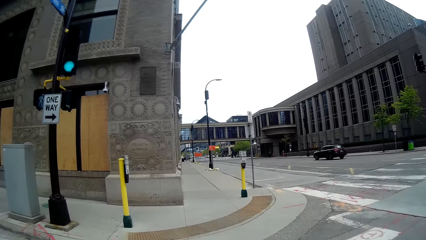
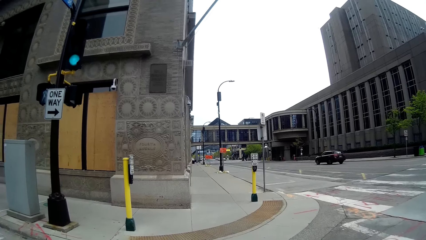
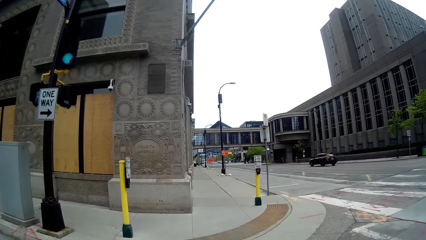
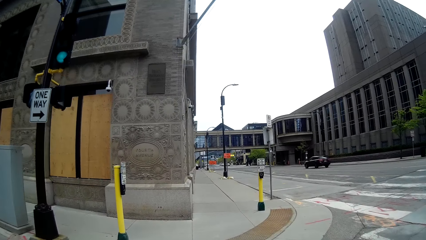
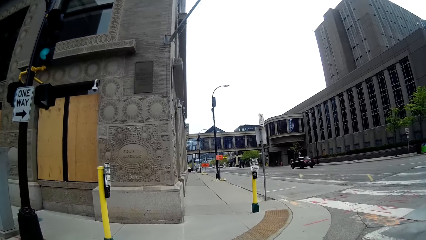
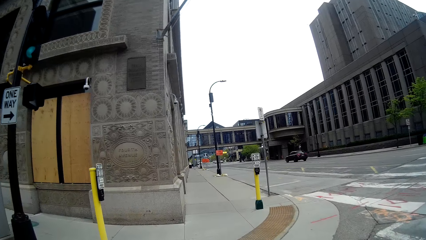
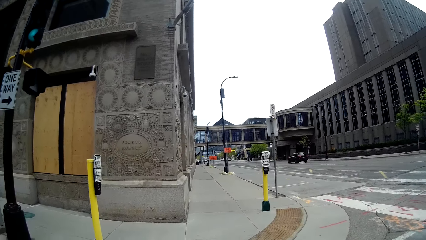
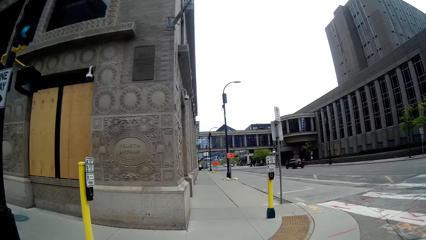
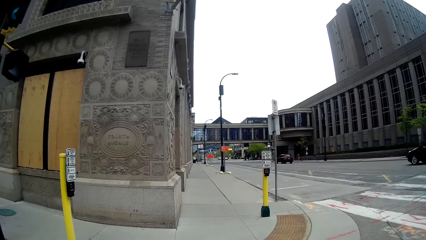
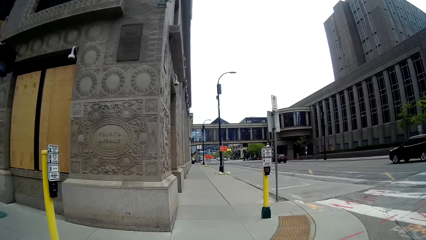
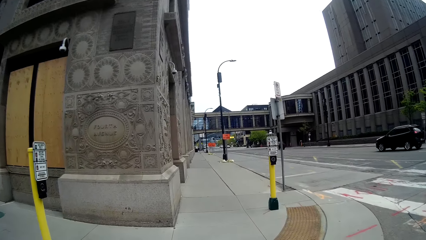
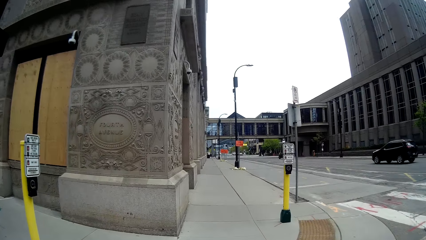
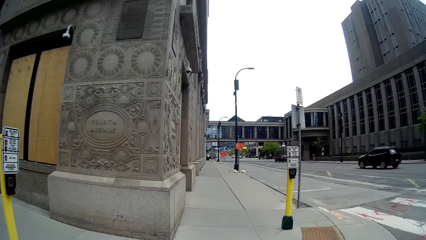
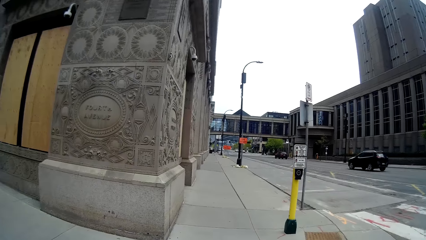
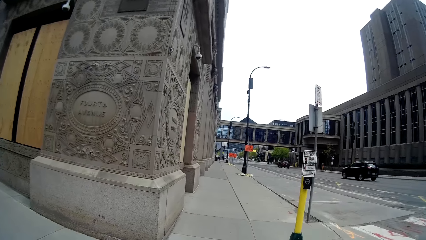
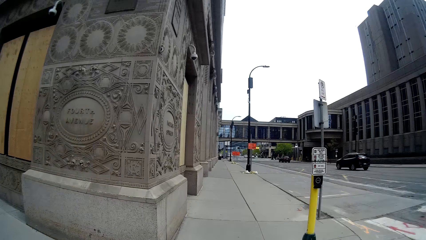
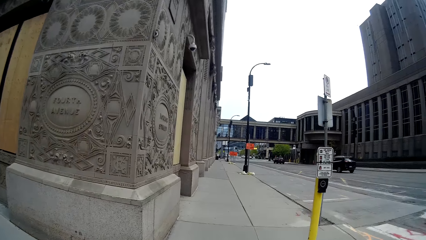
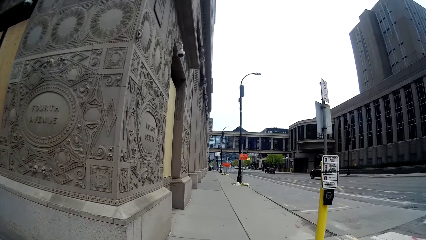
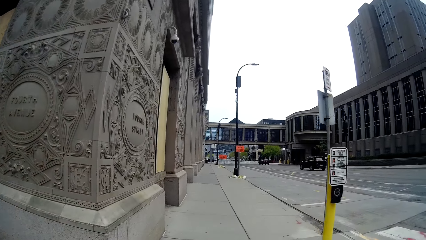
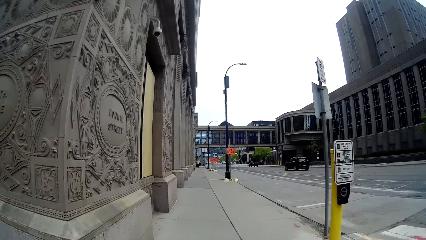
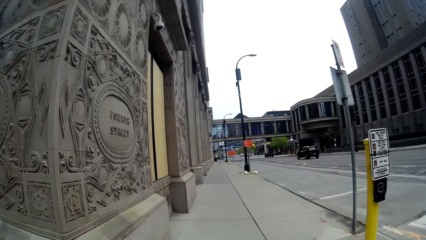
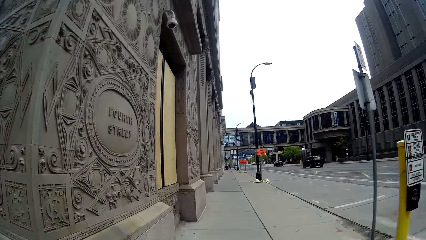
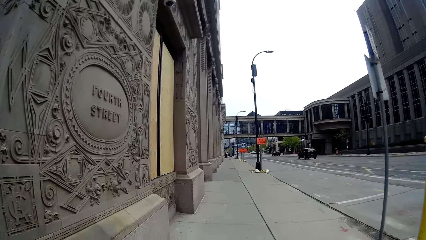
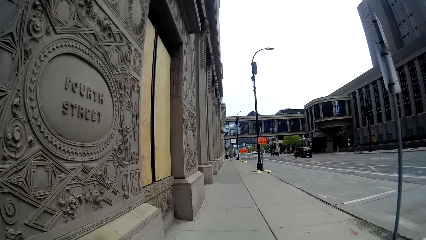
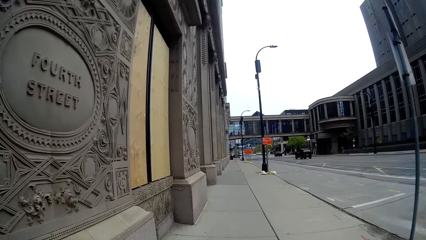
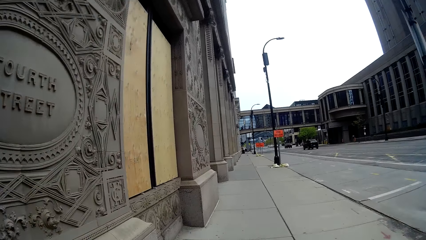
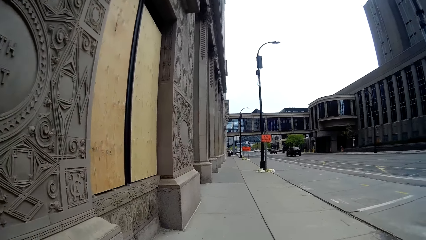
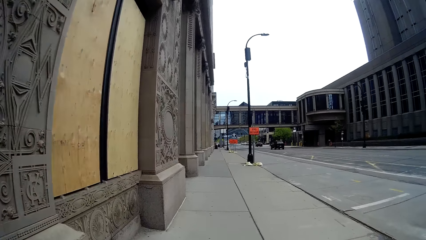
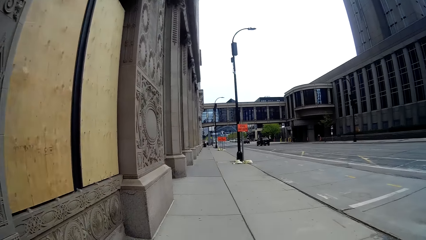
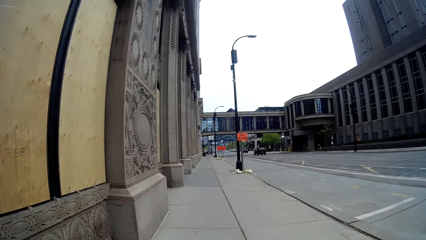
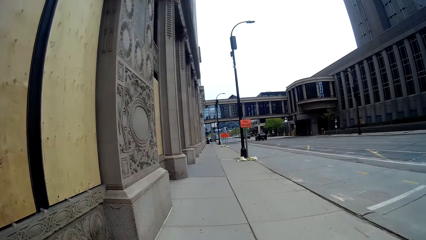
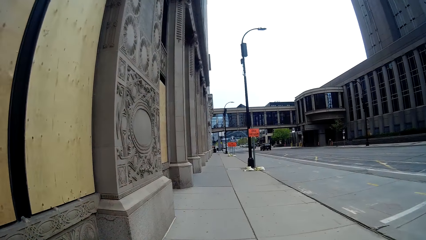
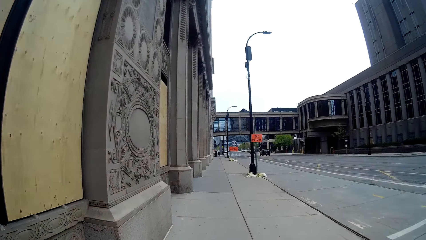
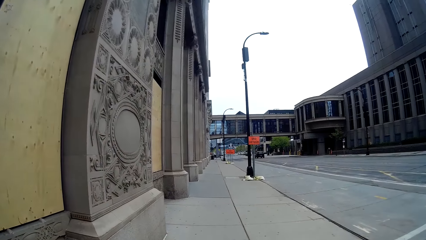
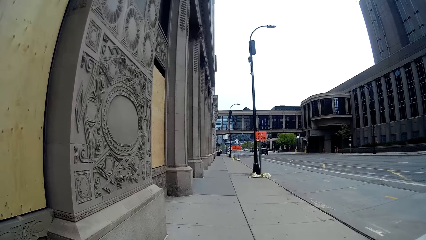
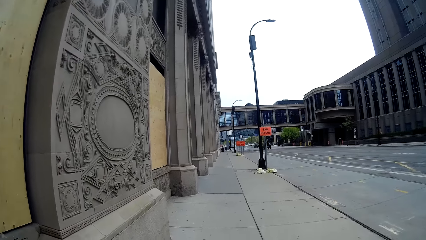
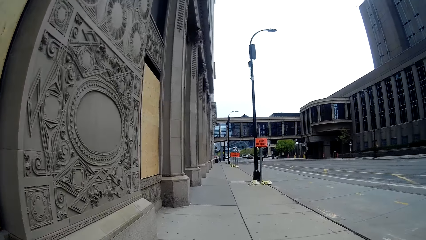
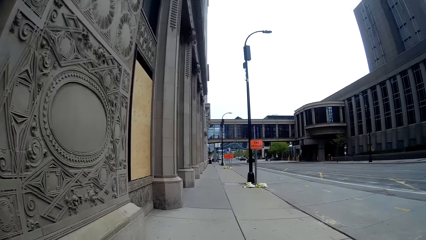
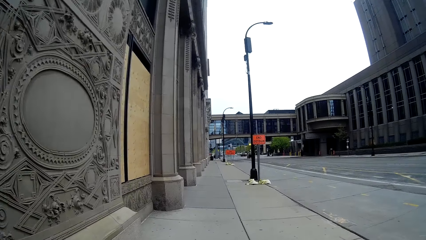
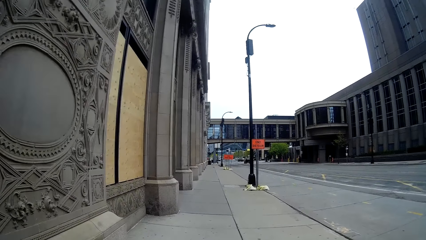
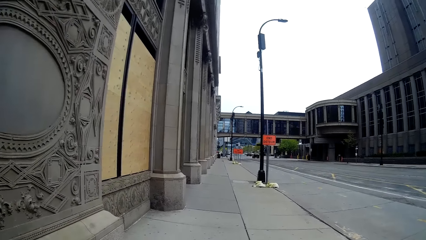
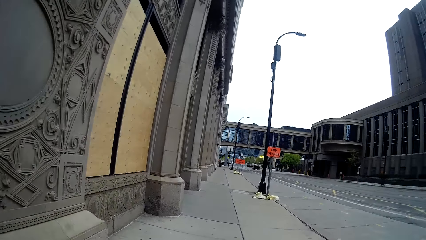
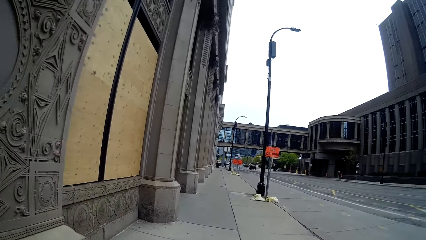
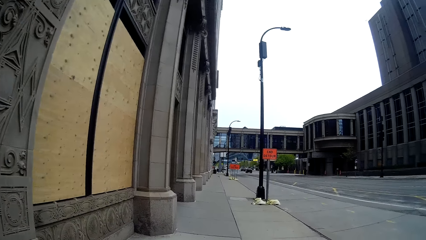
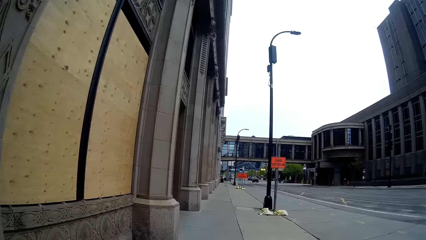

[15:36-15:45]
The camera wearer walks towards a walkway. They walk on the pavement. They walk down the walkway.

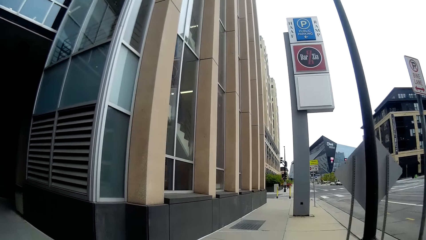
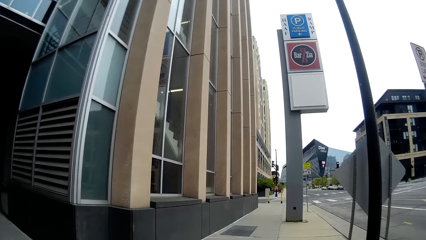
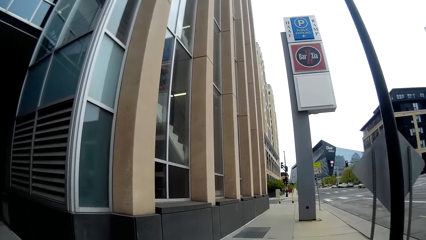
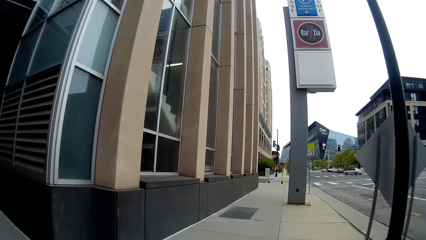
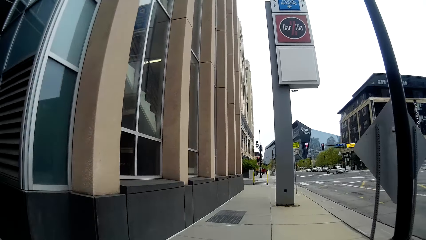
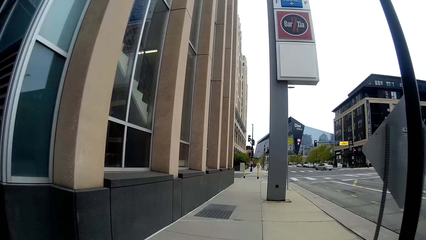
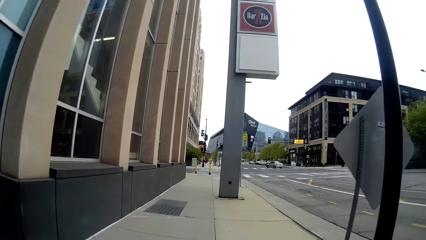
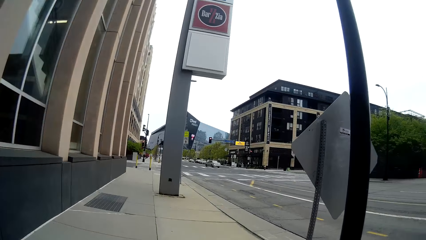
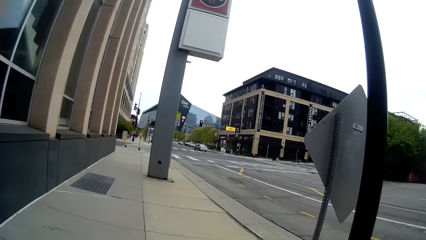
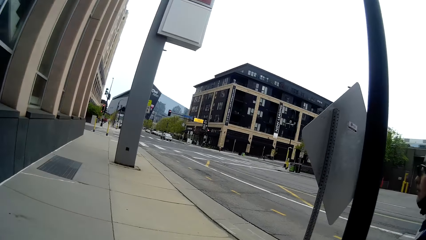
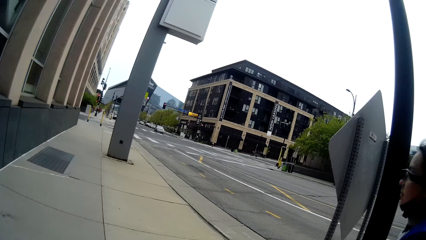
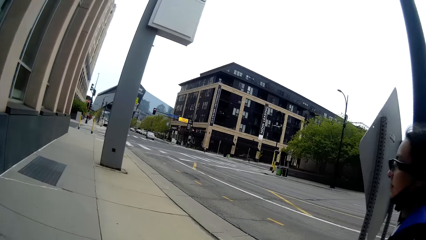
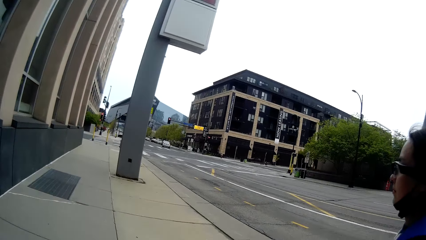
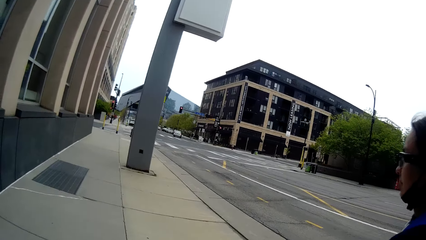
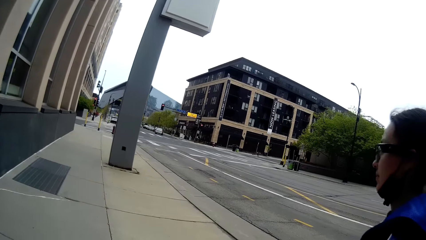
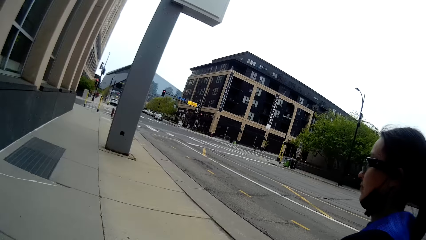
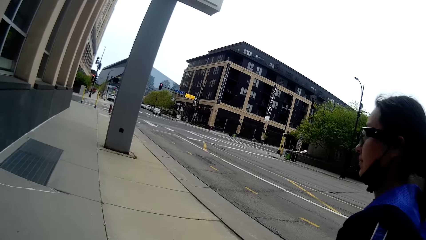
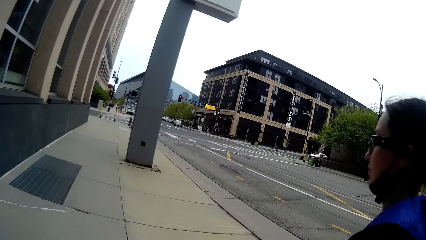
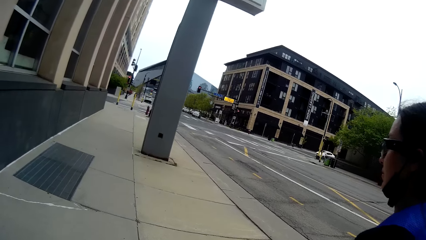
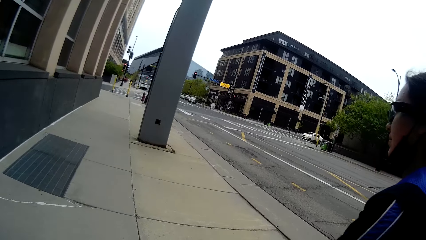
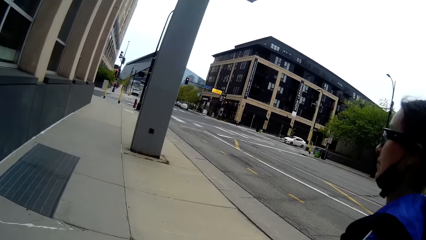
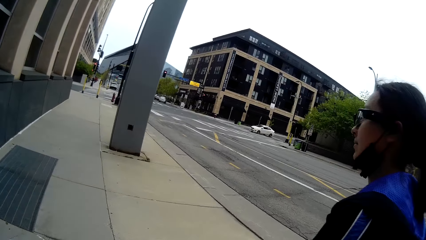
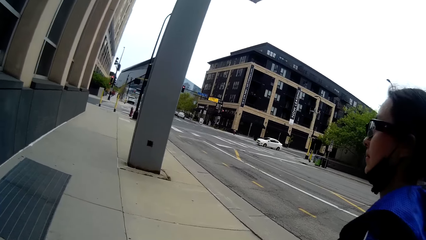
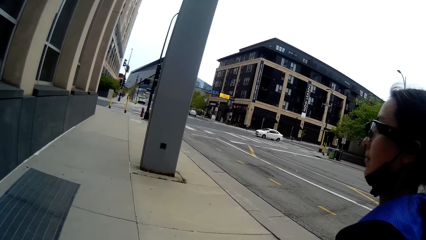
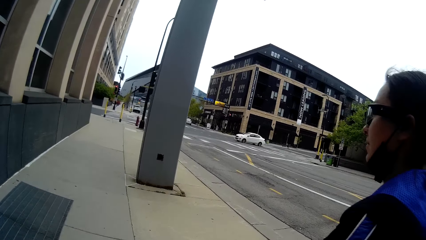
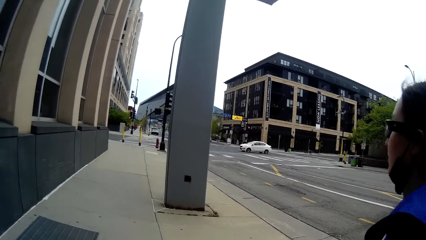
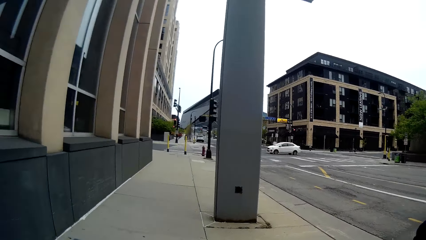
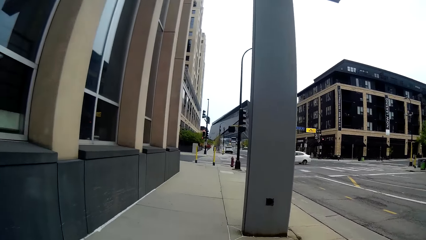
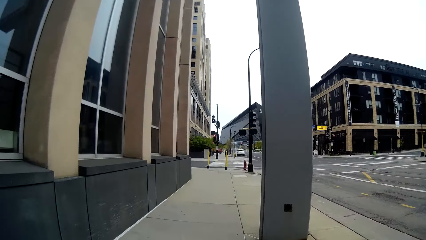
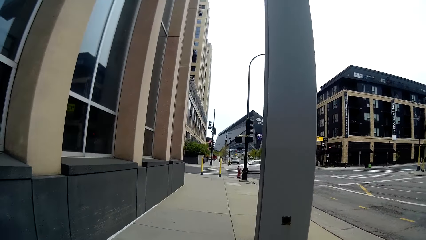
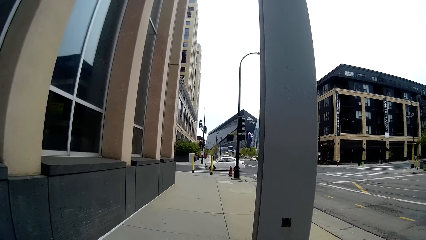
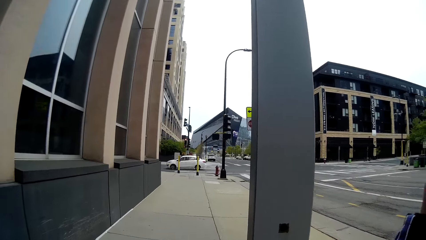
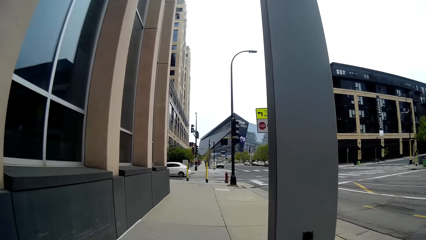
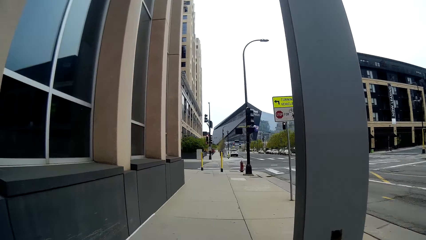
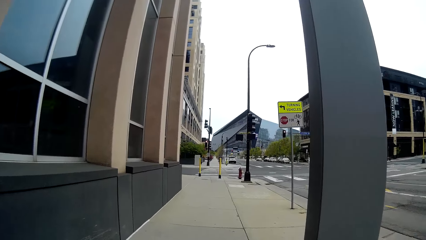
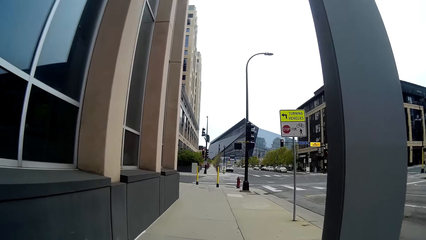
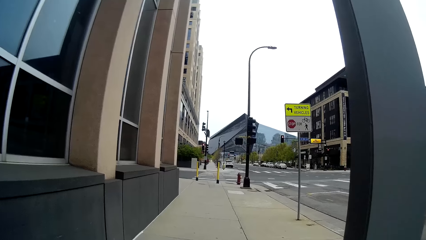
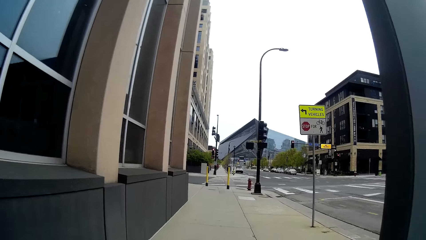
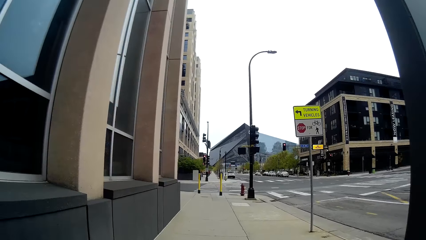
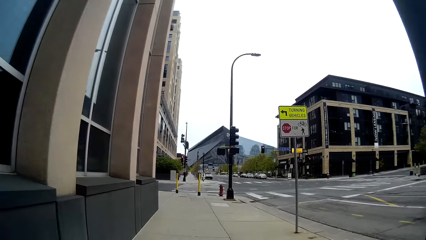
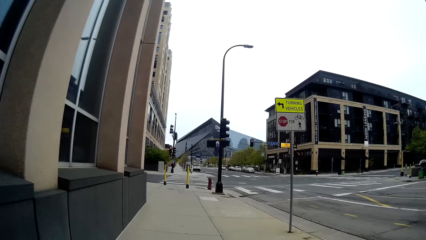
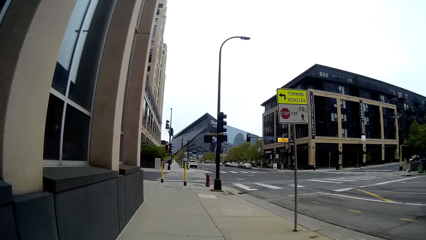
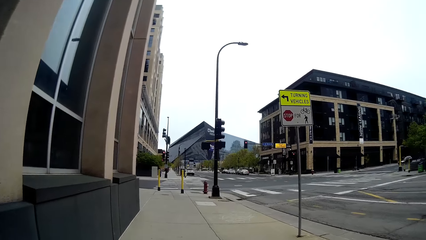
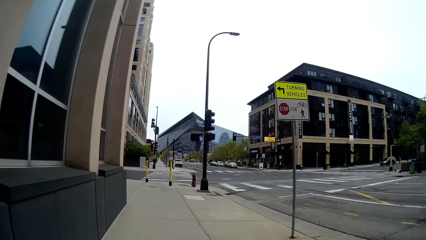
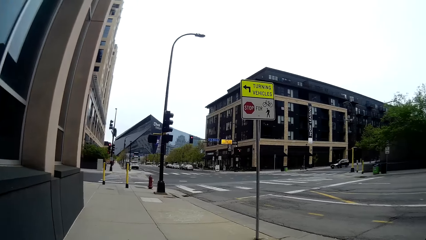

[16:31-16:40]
The woman walks ahead of the camera wearer by the walkway.
